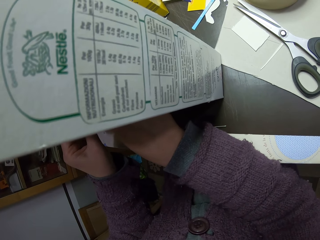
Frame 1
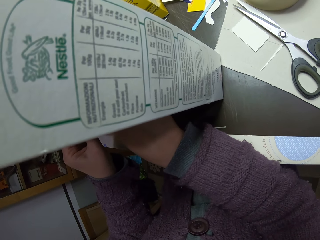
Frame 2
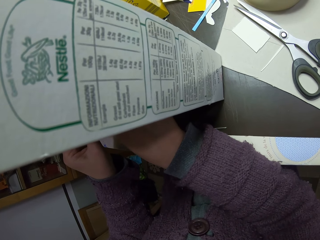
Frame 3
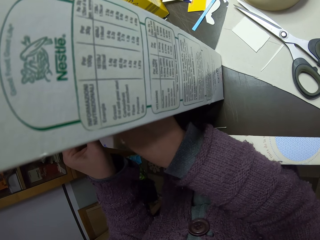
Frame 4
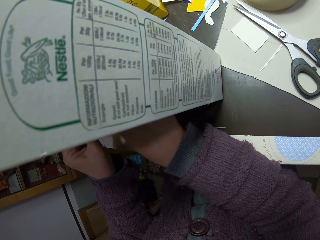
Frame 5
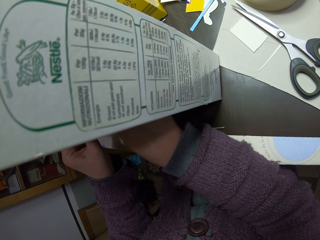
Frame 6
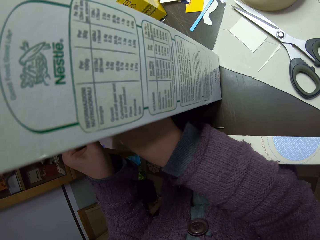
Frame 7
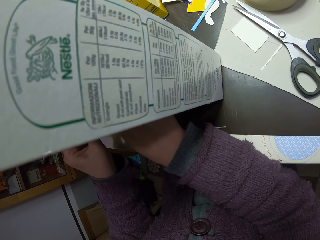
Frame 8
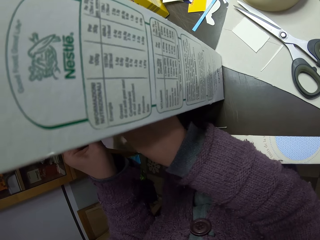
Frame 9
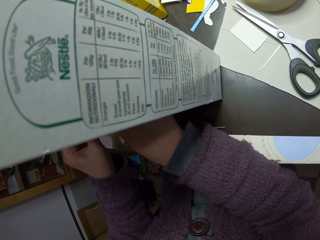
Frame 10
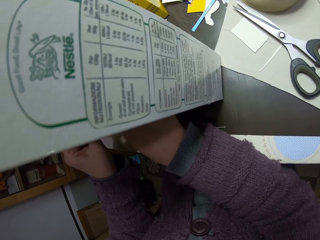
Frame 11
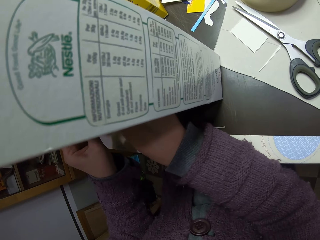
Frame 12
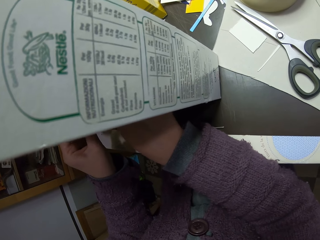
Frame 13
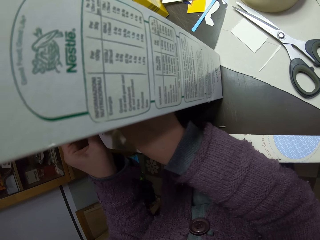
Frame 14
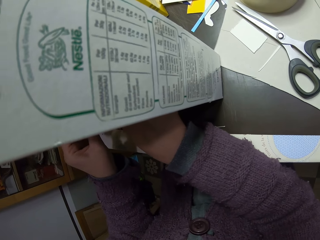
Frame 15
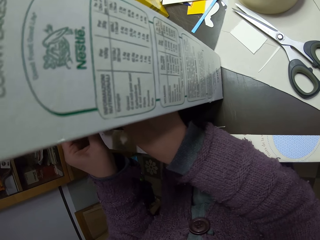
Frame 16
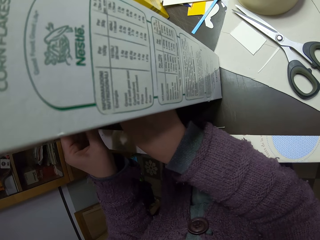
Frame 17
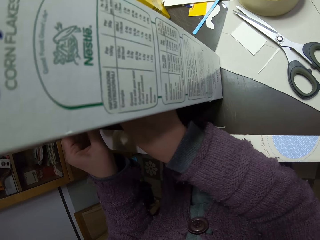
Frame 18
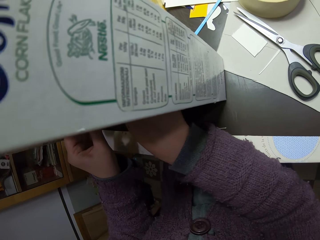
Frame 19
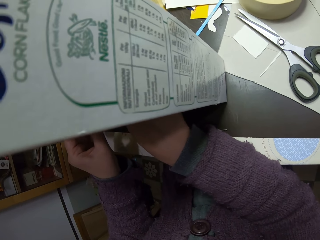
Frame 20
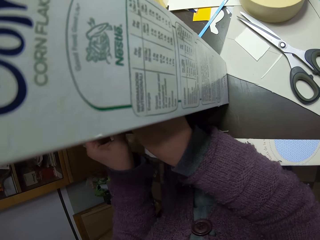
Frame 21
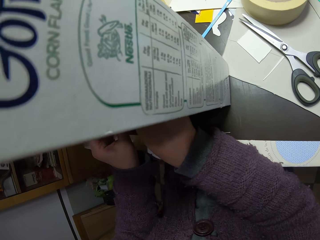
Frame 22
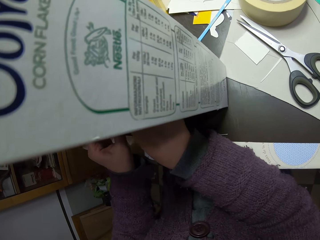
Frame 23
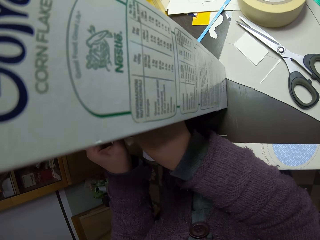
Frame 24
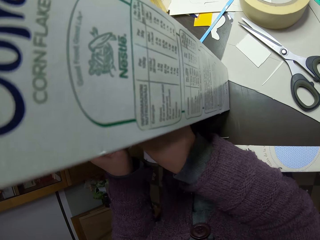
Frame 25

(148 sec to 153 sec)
The camera wearer cuts the carton.

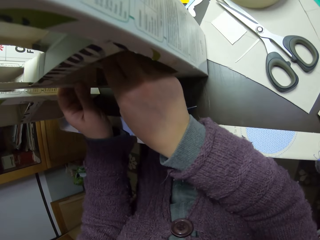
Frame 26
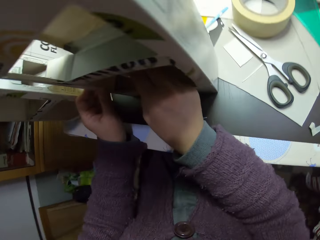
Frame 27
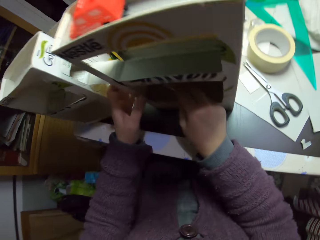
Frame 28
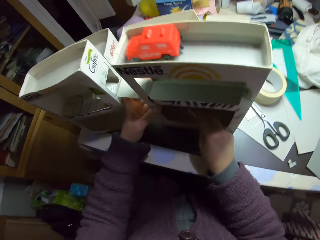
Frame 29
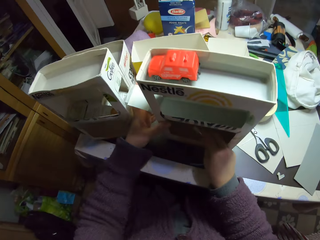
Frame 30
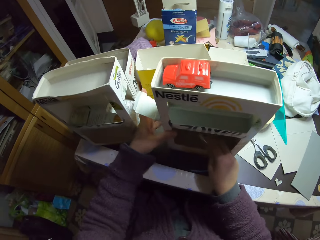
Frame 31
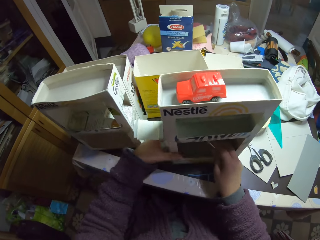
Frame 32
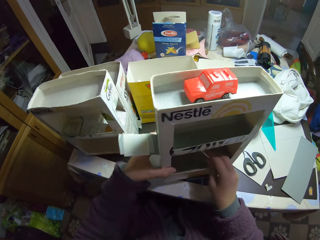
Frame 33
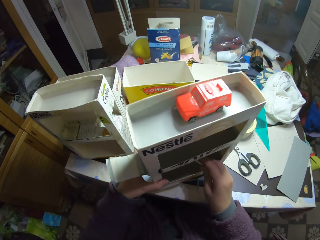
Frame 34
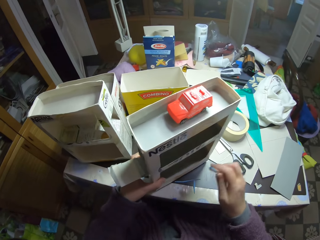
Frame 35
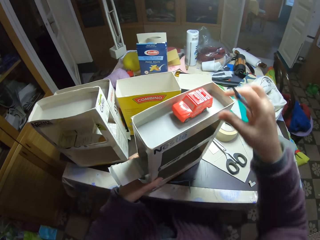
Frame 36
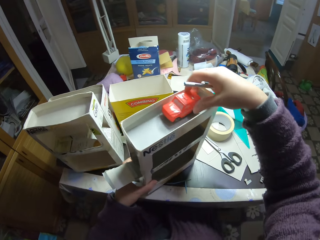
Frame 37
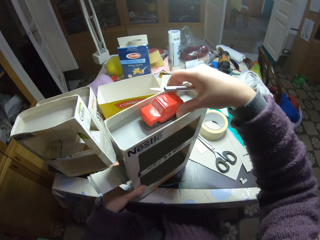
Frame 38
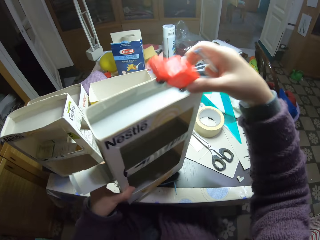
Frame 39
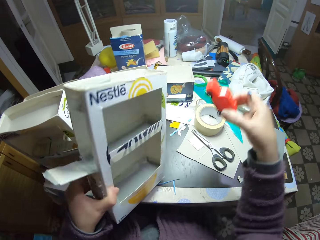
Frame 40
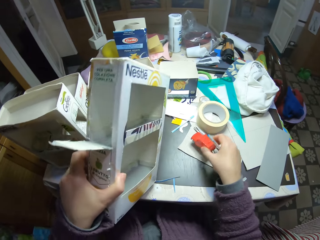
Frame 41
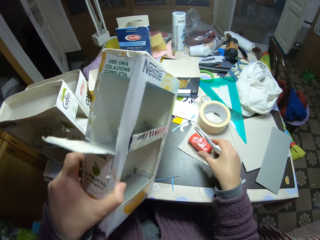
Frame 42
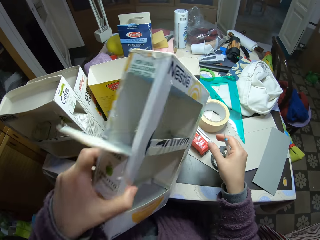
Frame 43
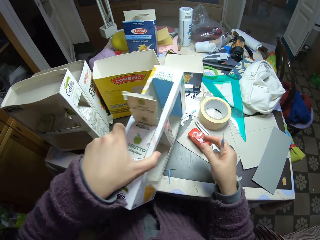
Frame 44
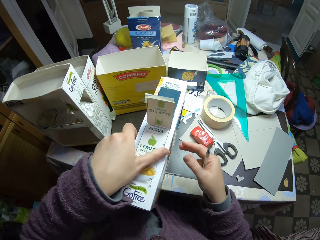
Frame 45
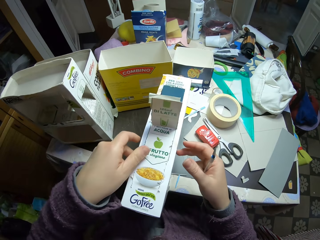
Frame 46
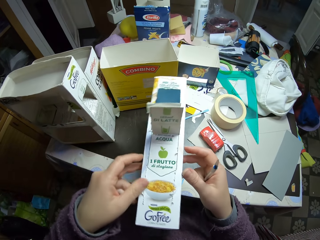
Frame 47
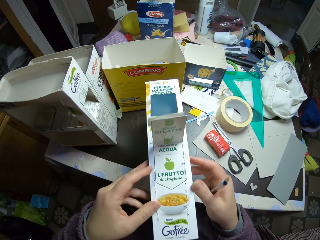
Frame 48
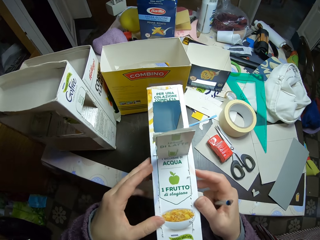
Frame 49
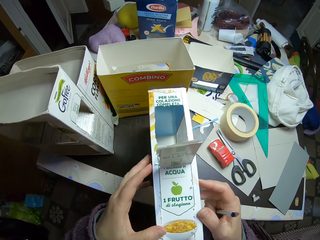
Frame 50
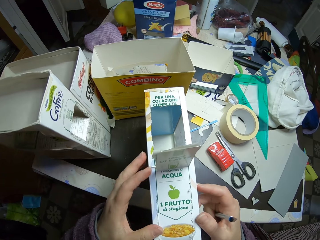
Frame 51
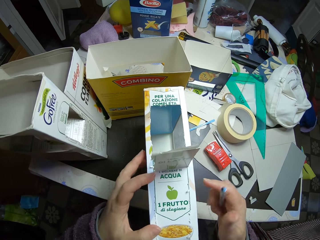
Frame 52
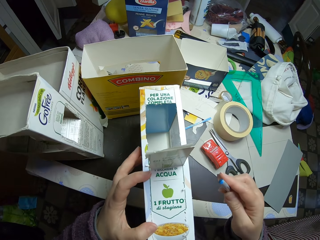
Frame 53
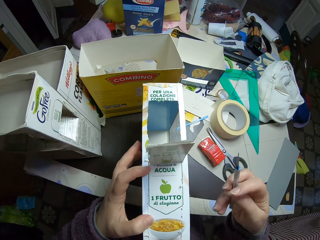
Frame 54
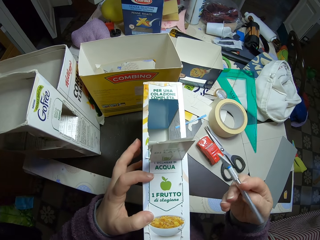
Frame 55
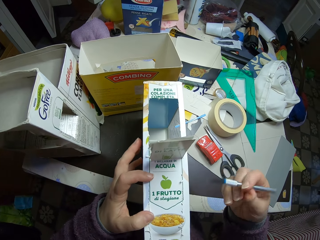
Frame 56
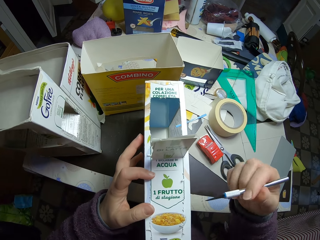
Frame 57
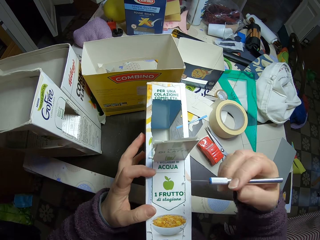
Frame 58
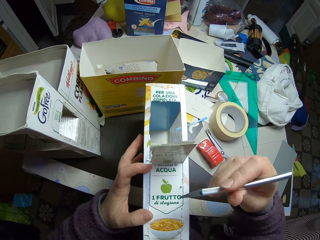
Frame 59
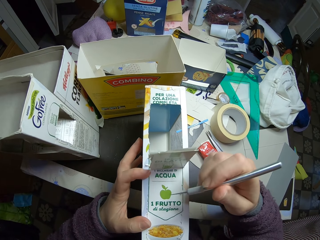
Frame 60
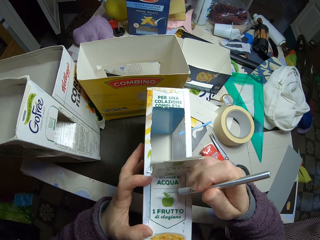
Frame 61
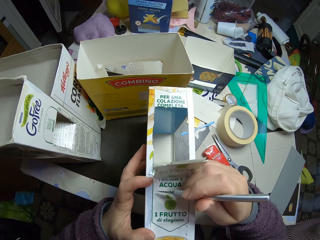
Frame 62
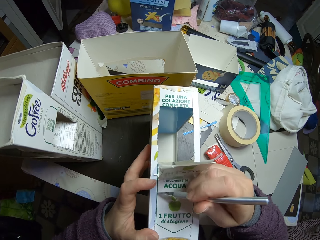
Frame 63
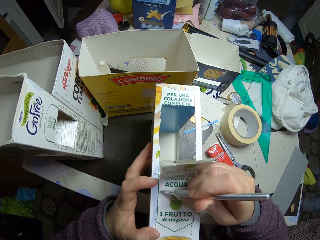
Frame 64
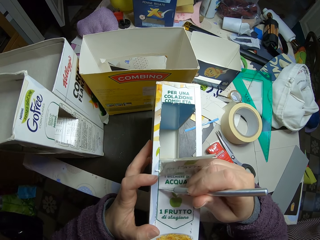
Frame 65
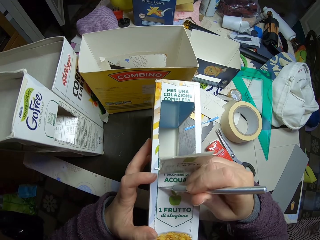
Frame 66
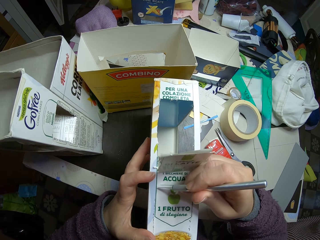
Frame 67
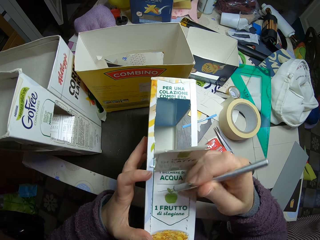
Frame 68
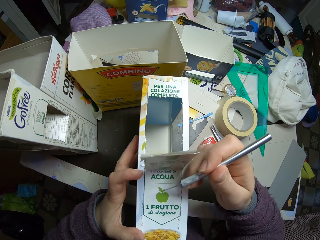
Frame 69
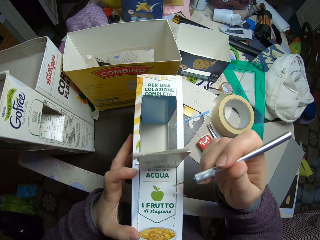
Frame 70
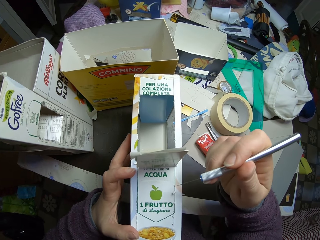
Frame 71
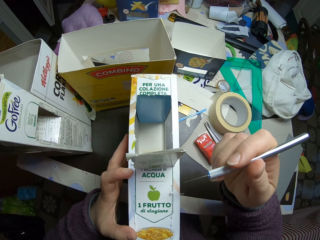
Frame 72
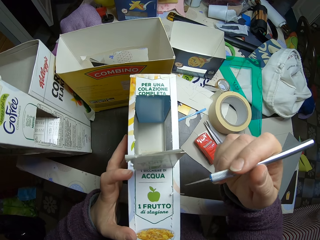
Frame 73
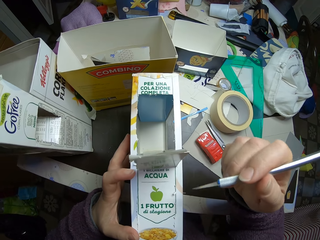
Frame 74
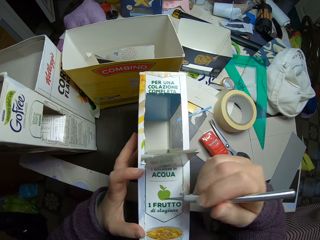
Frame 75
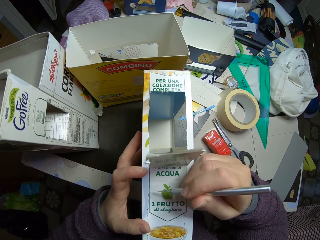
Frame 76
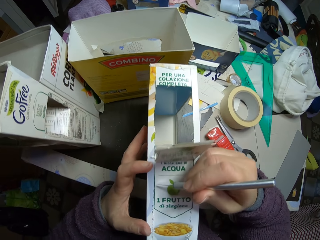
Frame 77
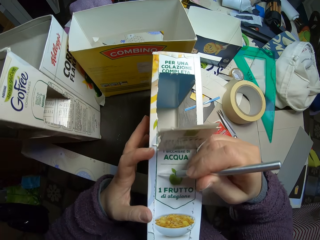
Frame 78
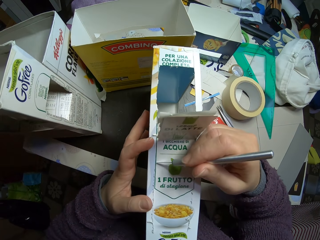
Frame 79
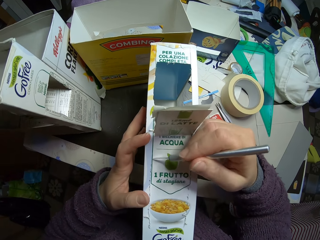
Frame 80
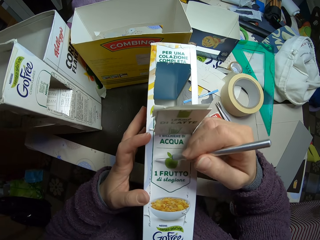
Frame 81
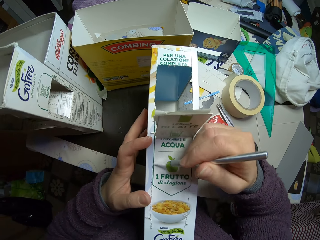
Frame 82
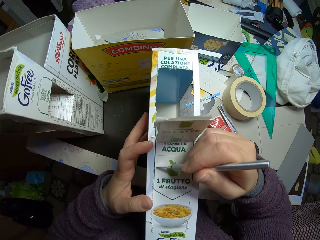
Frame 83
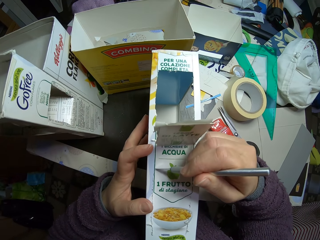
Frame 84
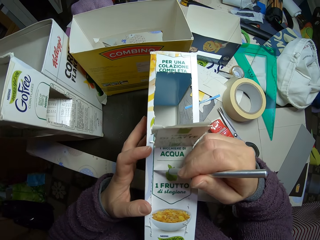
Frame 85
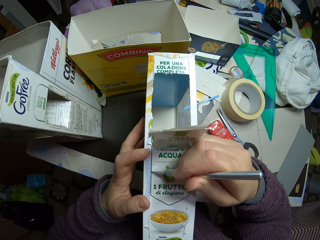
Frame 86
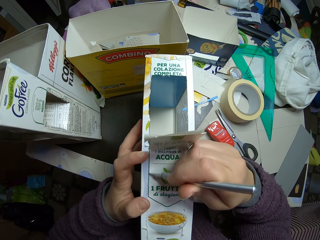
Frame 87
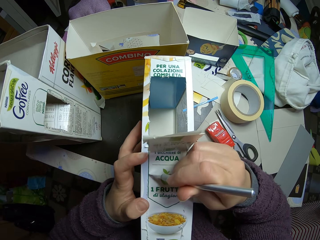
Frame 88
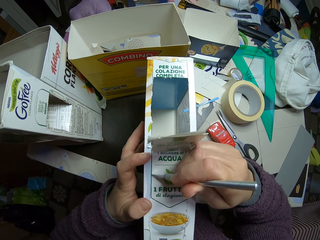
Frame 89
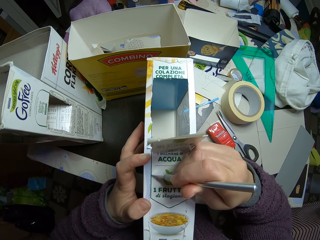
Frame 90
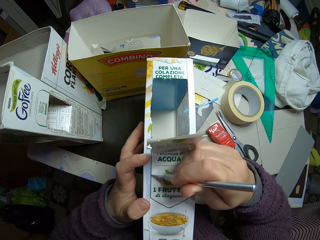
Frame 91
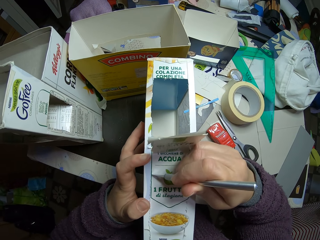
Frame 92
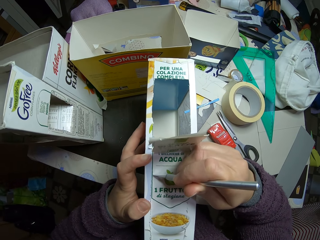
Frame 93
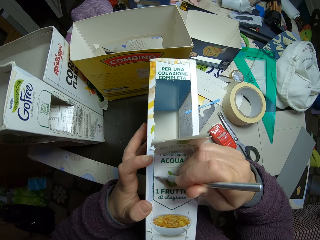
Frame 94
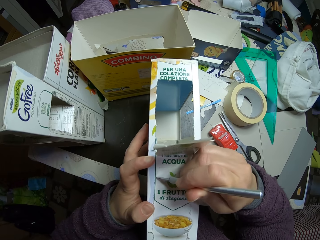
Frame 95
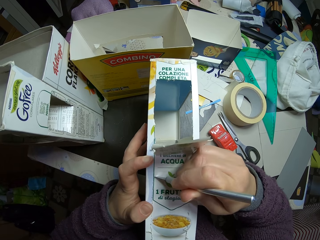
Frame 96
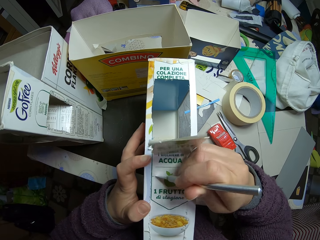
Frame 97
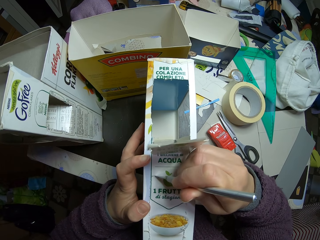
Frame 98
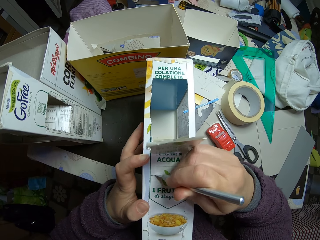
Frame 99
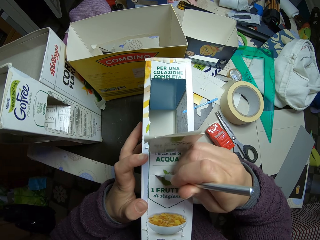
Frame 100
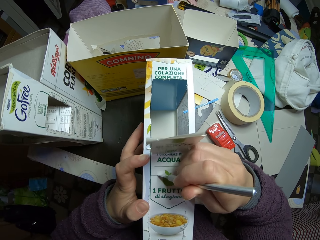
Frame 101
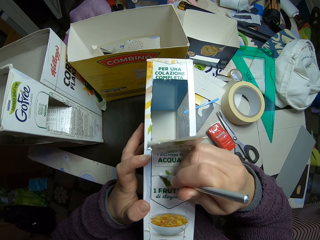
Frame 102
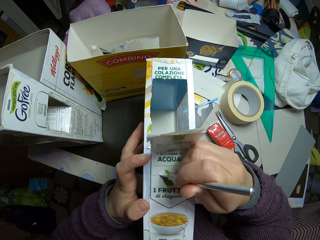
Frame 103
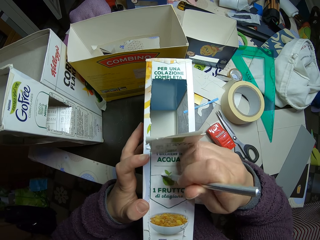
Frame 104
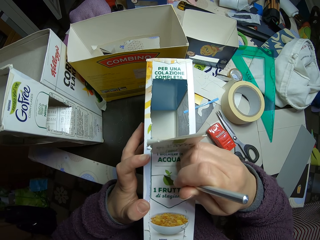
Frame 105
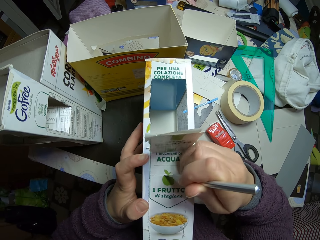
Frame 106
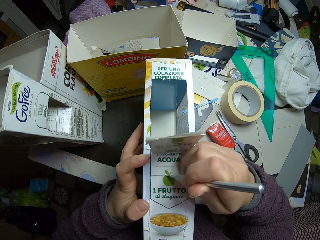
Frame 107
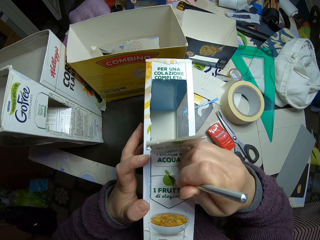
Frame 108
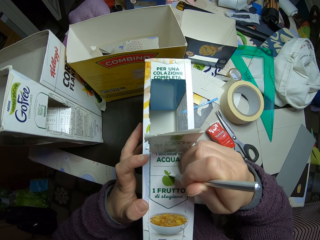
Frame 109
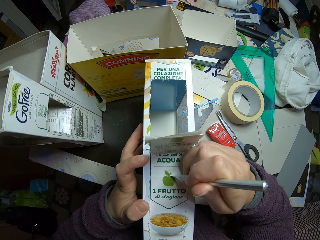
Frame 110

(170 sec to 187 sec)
The camera wearer holds the carton. He removes a car toy from the carton craft with his right hand. He drops the car toy on the table with his right hand. He puts down the carton. He looks at the carton. He points the utility knife on the carton craft. He cuts a part of the carton craft with the utility knife.
